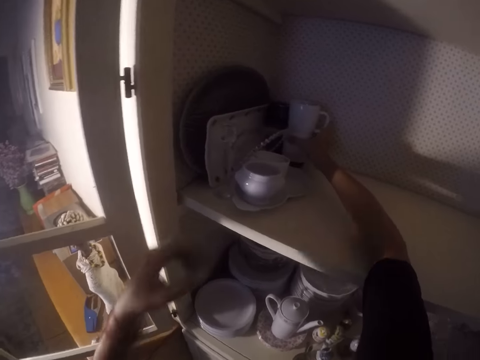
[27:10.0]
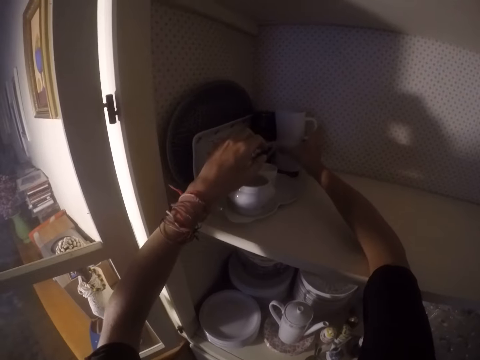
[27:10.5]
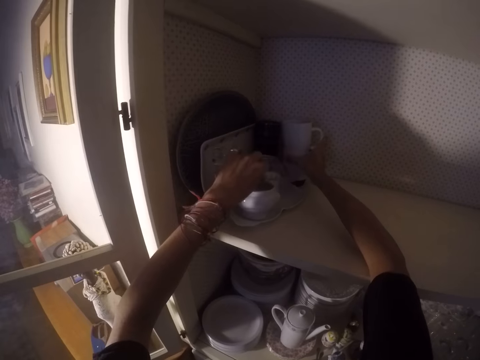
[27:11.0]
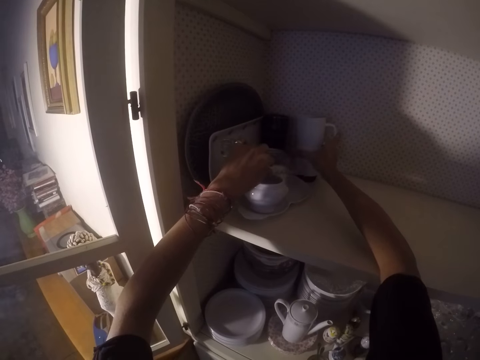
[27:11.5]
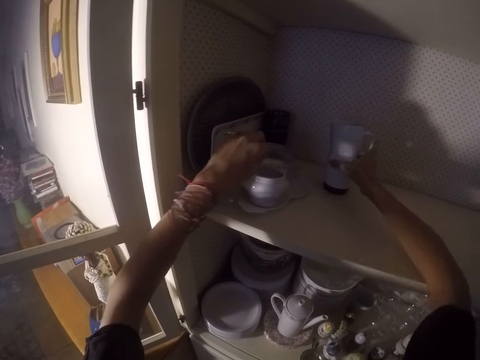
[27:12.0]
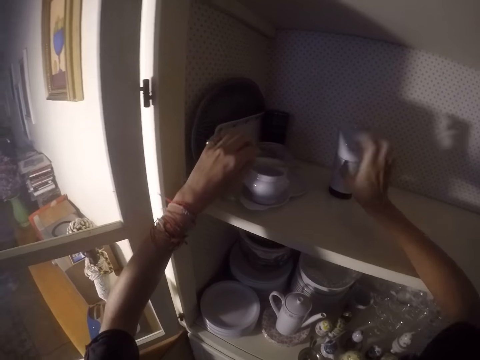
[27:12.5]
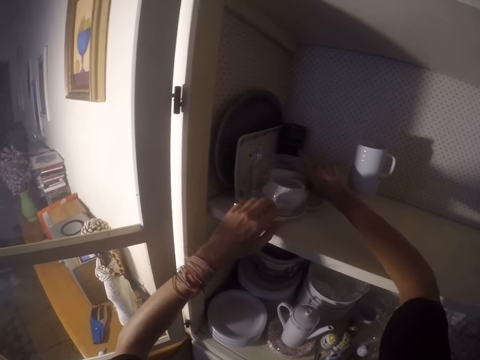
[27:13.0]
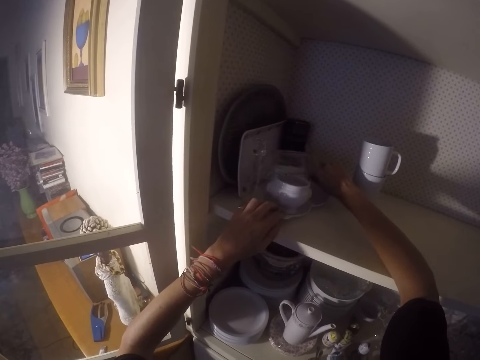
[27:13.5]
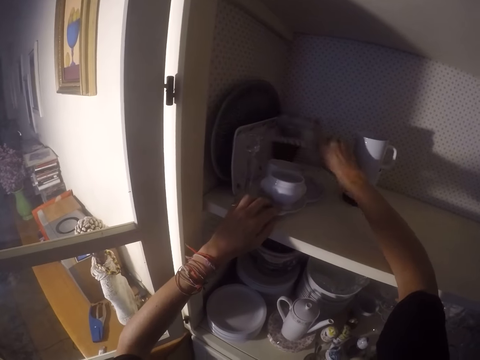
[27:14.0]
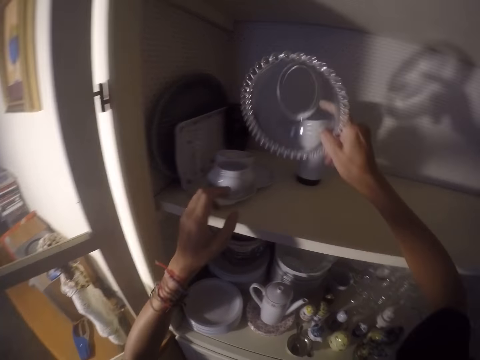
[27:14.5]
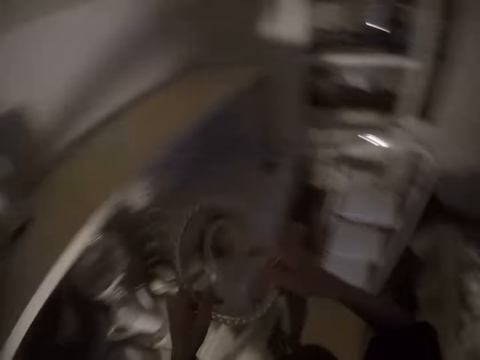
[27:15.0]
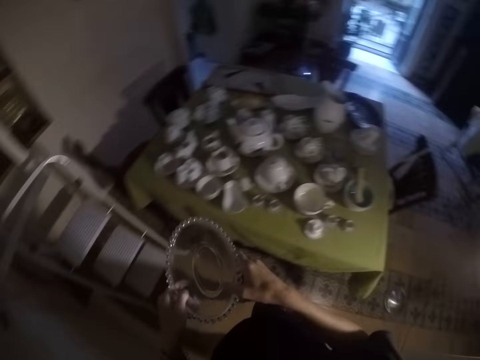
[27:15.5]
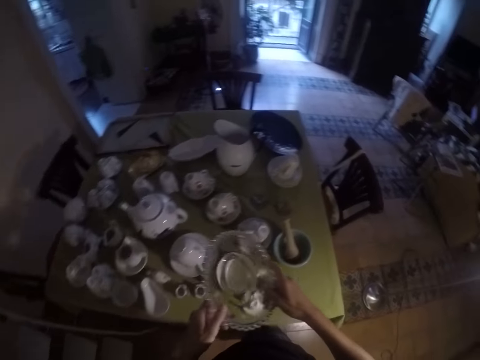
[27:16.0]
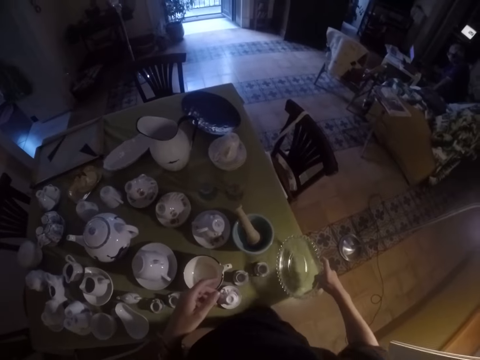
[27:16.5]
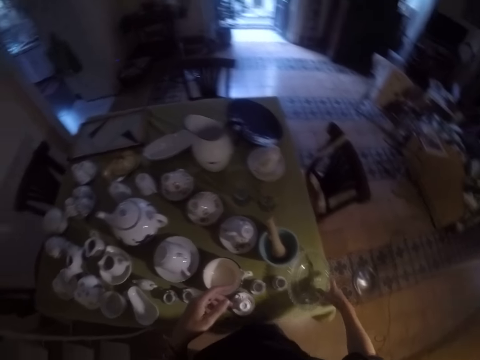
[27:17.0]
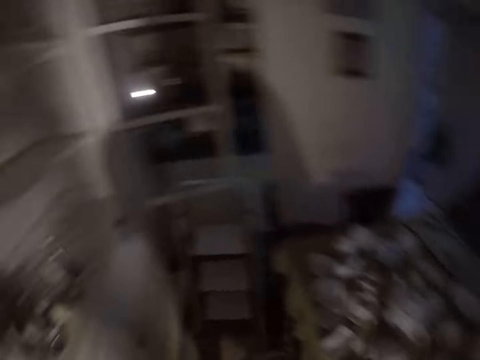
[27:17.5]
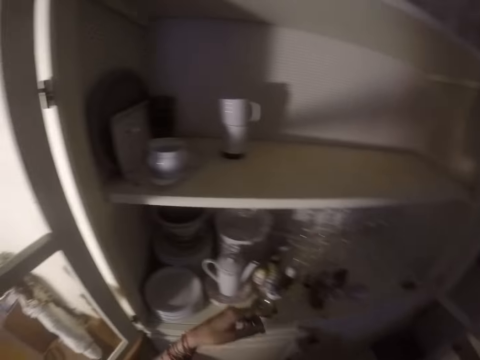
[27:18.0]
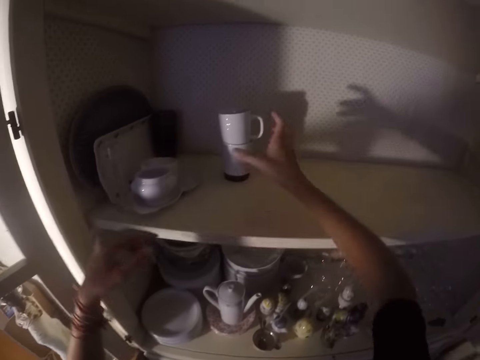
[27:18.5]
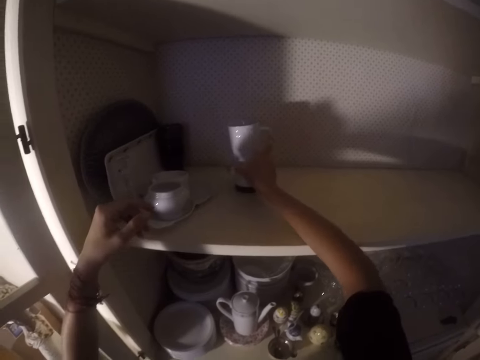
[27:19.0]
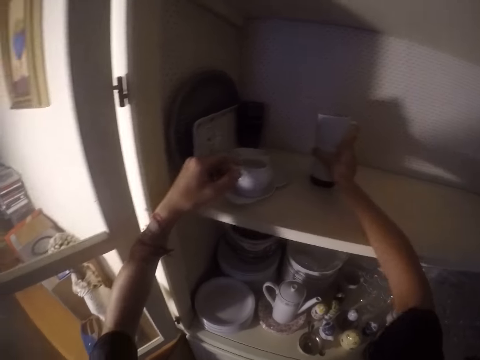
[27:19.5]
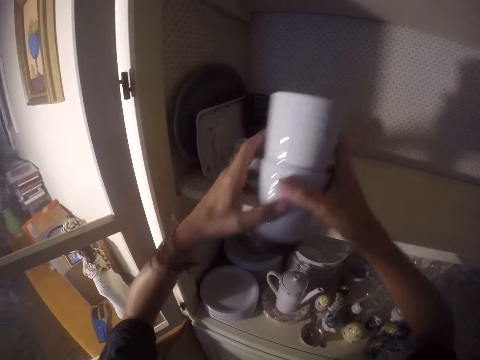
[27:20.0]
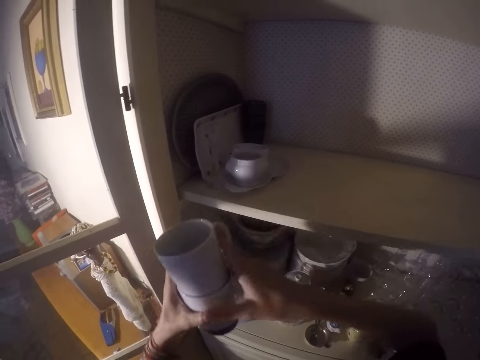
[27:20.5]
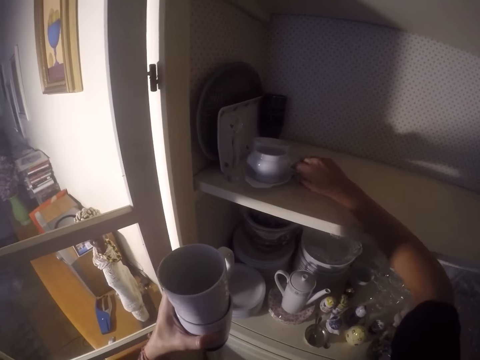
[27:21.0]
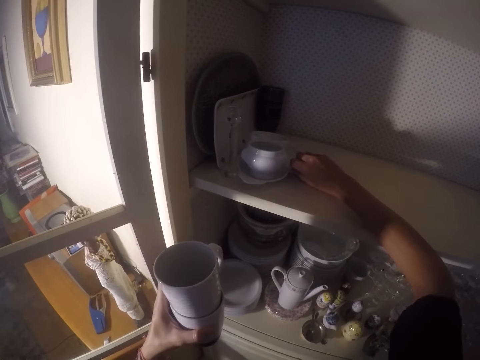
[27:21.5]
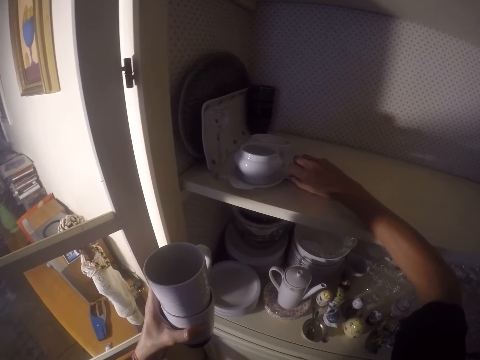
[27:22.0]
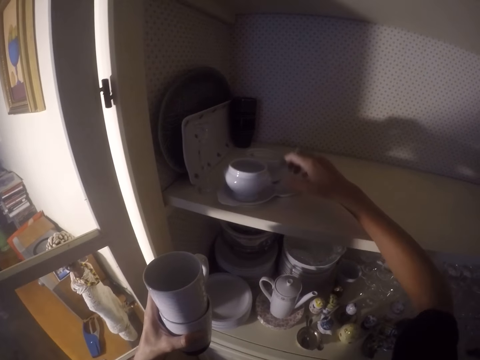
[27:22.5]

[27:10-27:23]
The camera wearer picks the utensils from the cabinet. They make a step. They put the bowl on the table. They make a step. They lift both hands. They remove the cup from the cabinet. They lift the cup. They move the right hand.

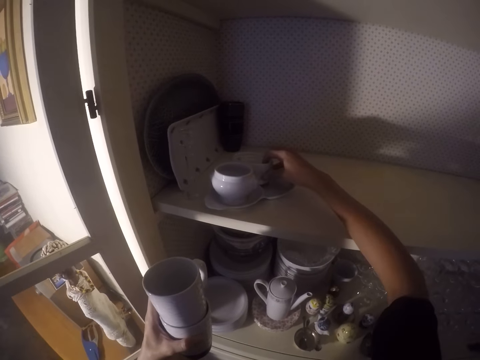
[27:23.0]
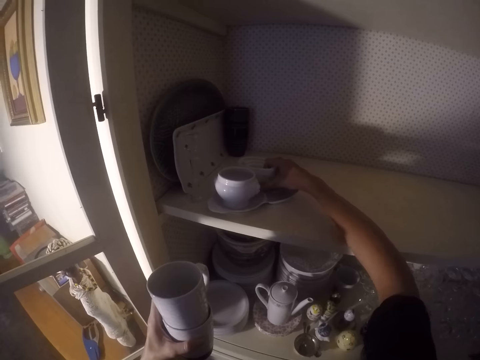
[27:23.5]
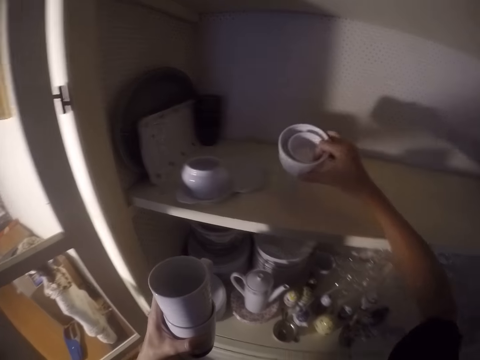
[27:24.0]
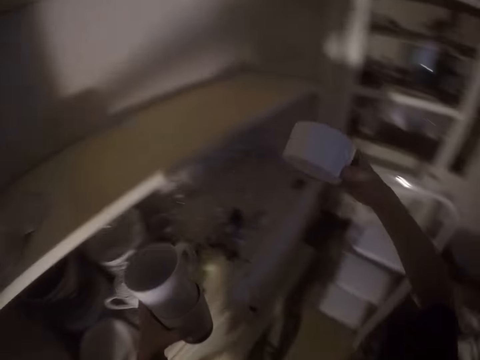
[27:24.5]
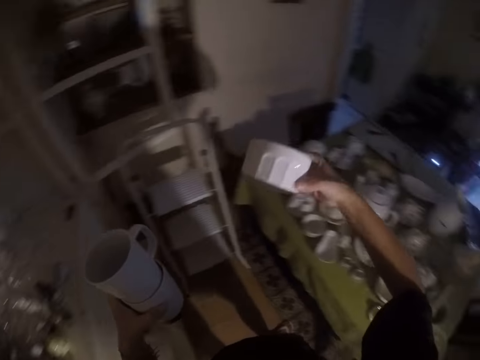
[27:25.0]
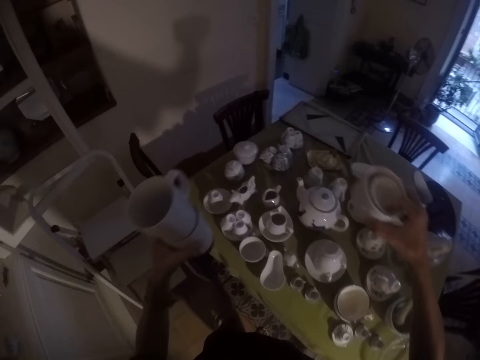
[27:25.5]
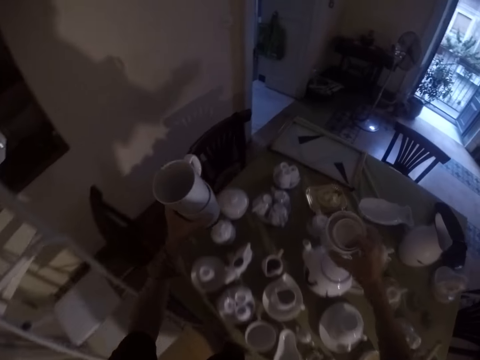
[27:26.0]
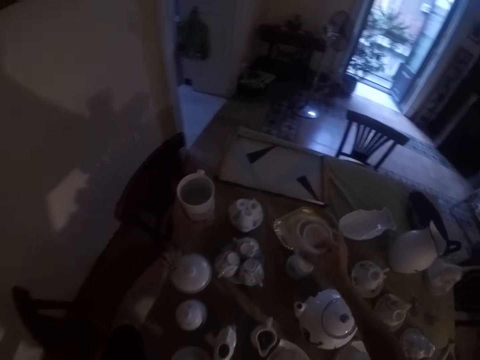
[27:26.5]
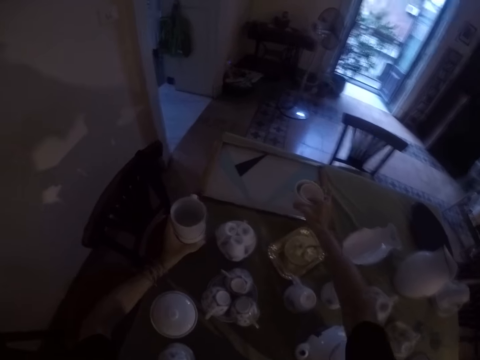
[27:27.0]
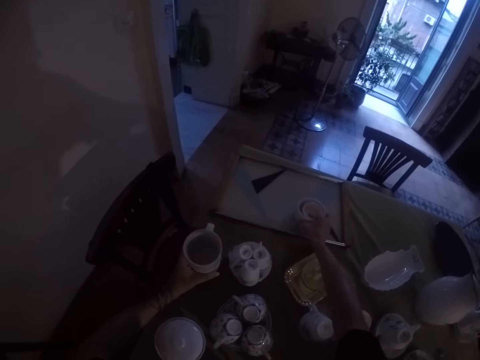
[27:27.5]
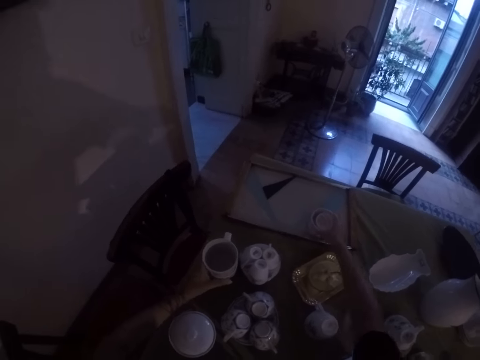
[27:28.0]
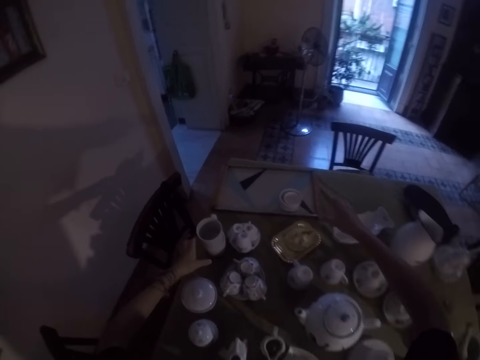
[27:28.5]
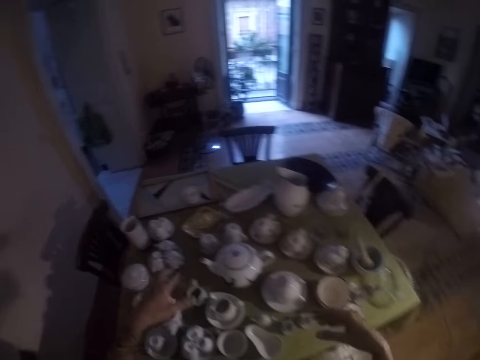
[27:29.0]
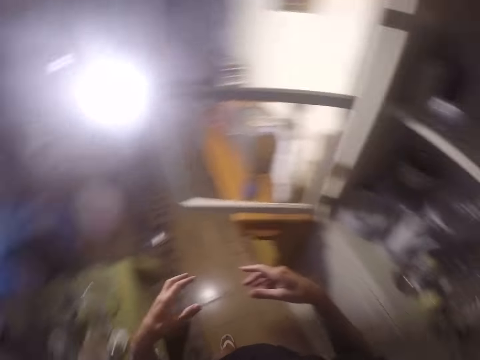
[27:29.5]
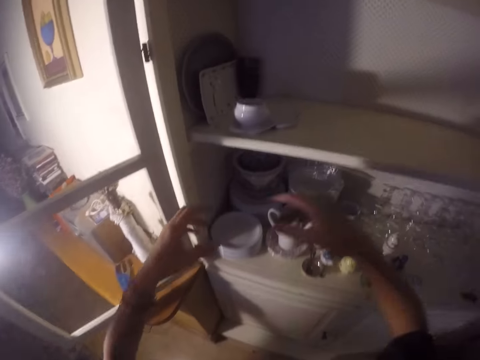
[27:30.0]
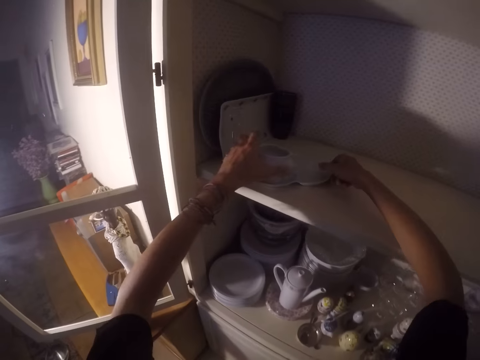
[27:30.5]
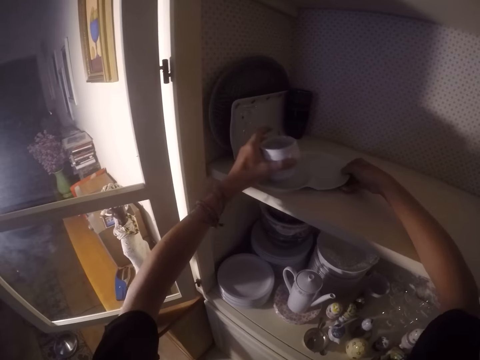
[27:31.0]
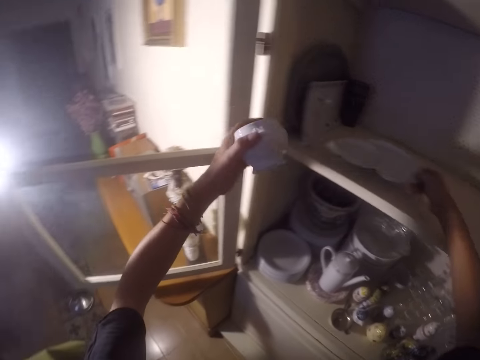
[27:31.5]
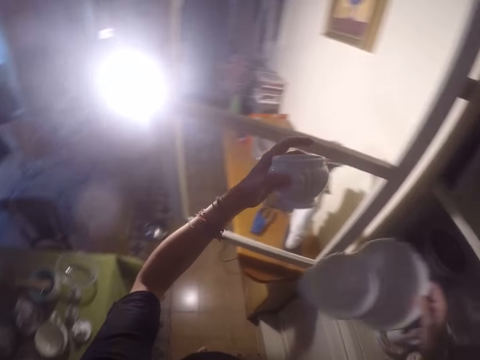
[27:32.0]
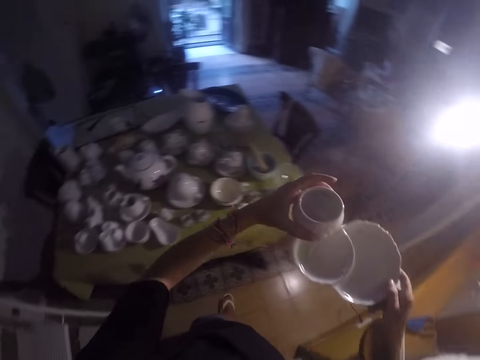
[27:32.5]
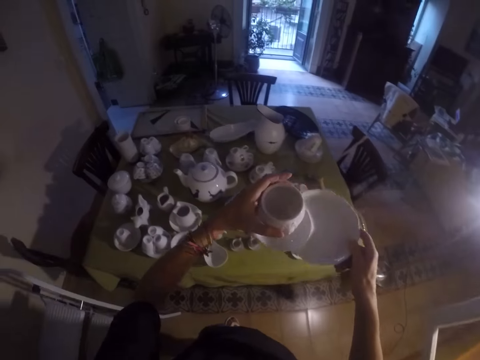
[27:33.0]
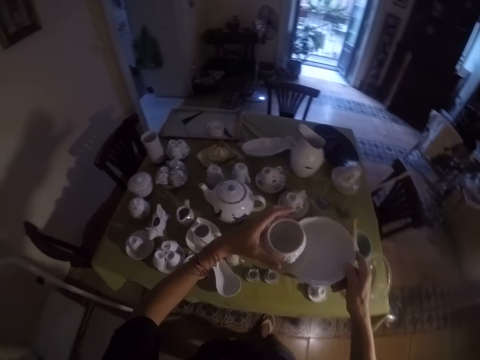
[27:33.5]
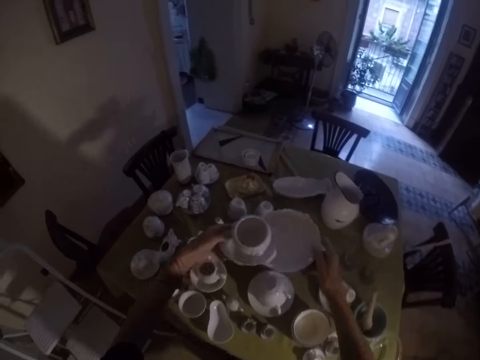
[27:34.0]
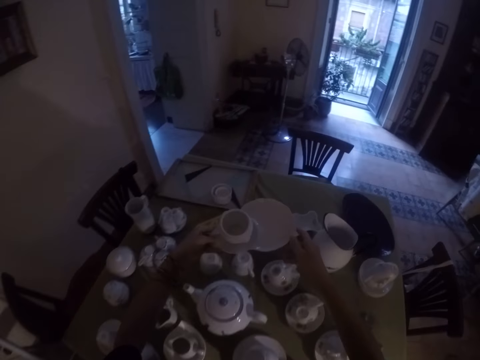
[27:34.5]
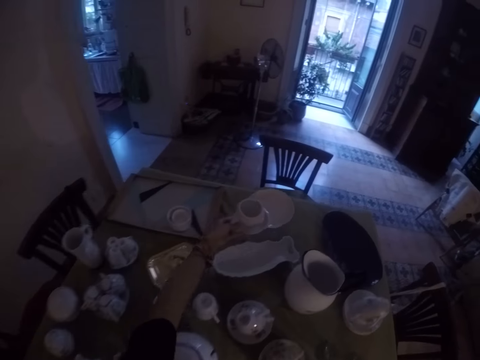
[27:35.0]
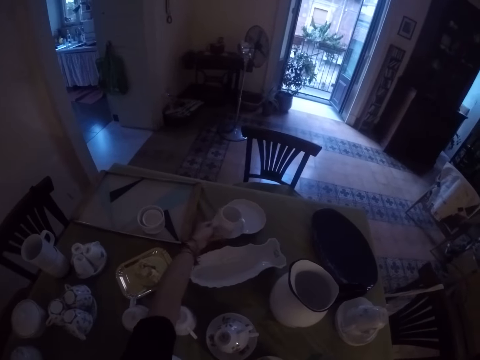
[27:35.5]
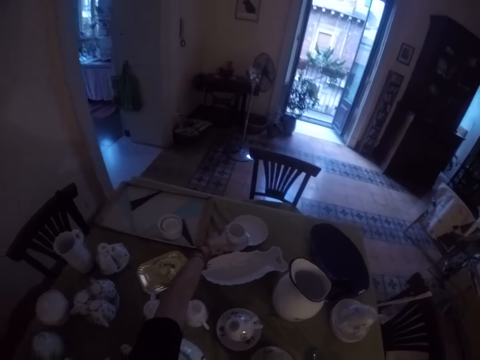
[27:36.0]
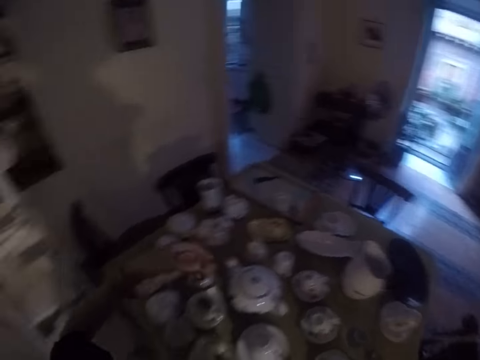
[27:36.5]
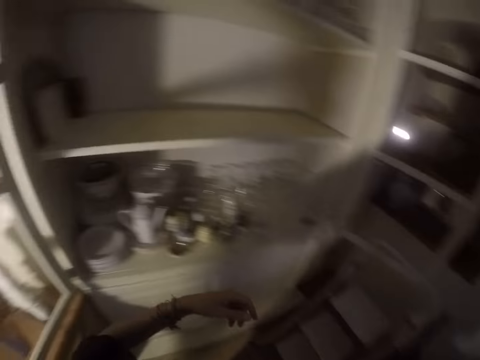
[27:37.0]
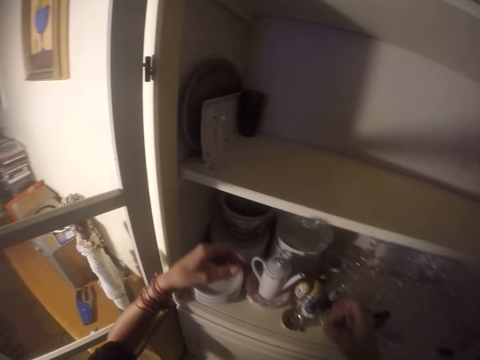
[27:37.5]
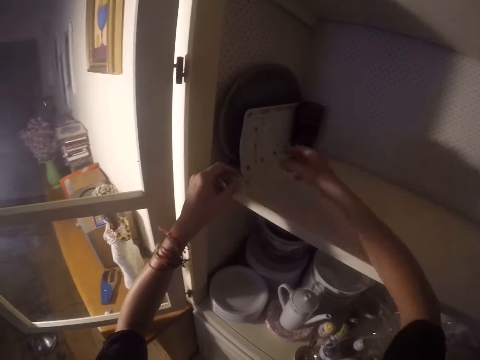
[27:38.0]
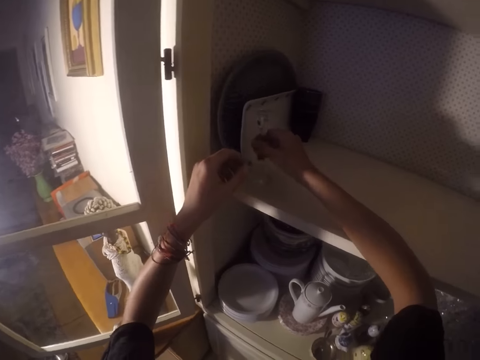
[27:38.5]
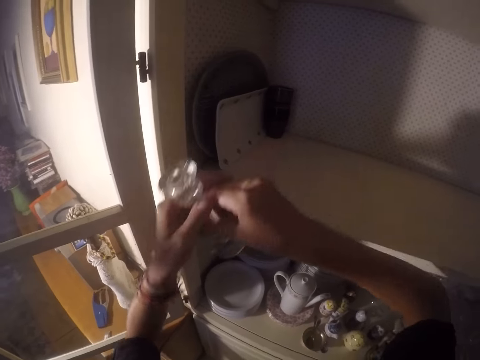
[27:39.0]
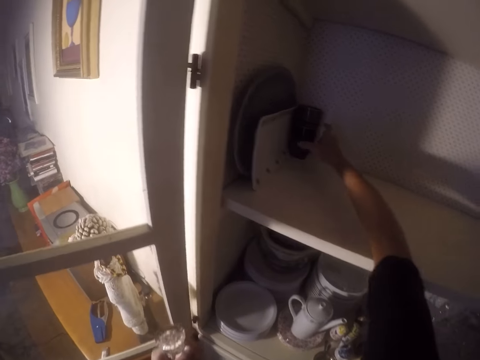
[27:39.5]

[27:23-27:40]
The camera wearer pulls the plate. They pick the bowl, lift the bowl and make a step. They move both hands. They put the cups on the table. They place the bowl on the table. They pull back both hands. They walk around. They lift both hands. They remove the cup and saucer from the cabinet. They lift both hands. They make a step. They put the cup and saucer on the table. They lift both hands. They make a step. They lift both hands. They pick a glass. They lift the right hand.
